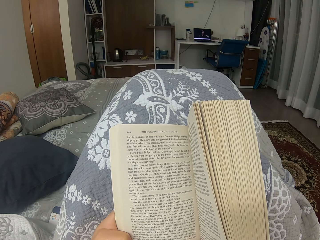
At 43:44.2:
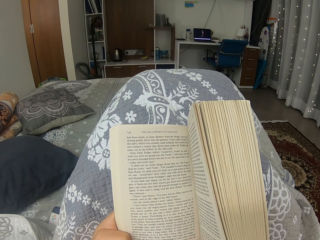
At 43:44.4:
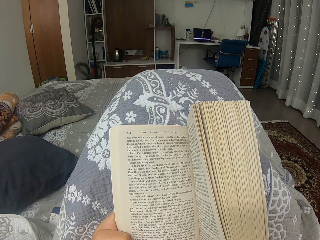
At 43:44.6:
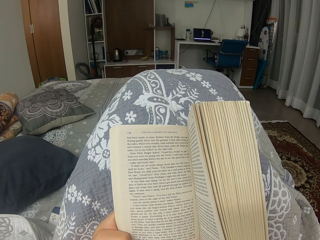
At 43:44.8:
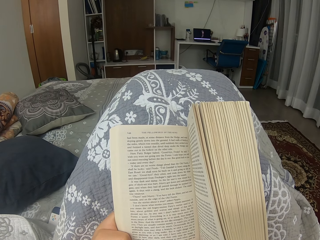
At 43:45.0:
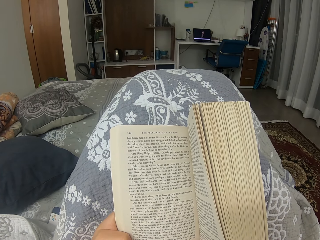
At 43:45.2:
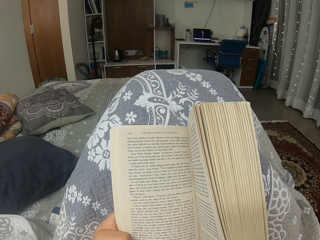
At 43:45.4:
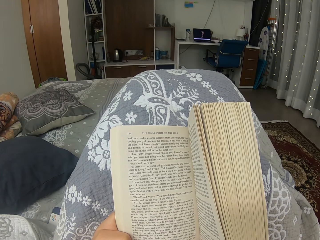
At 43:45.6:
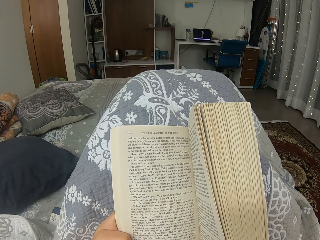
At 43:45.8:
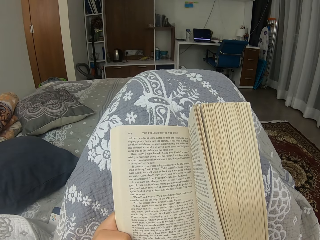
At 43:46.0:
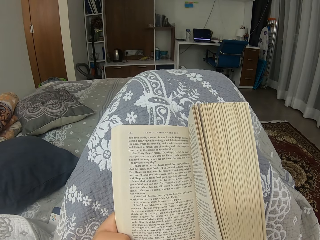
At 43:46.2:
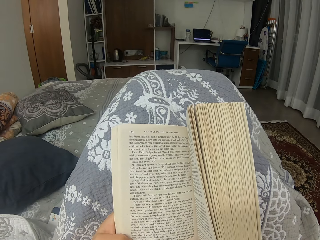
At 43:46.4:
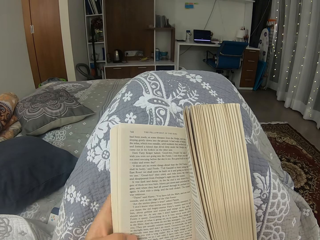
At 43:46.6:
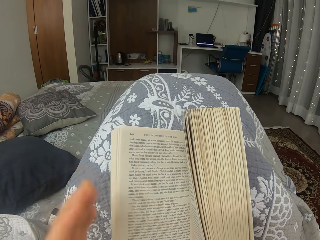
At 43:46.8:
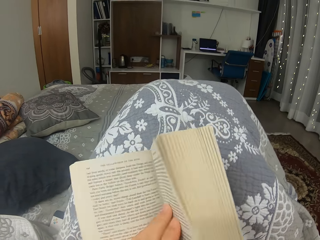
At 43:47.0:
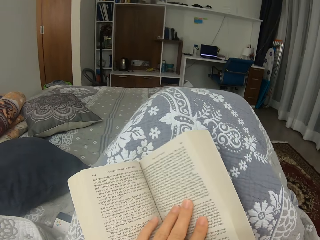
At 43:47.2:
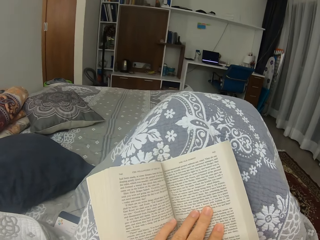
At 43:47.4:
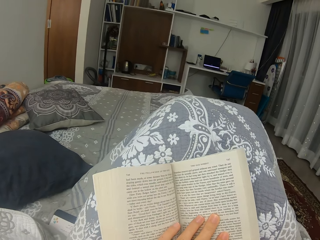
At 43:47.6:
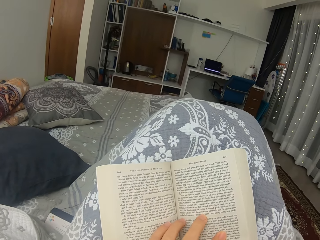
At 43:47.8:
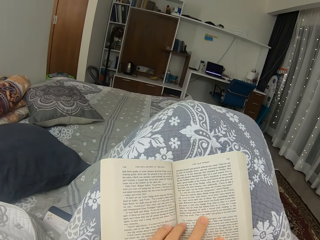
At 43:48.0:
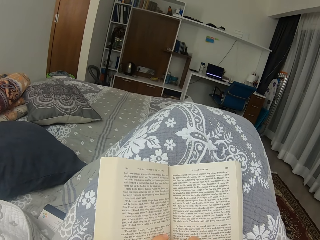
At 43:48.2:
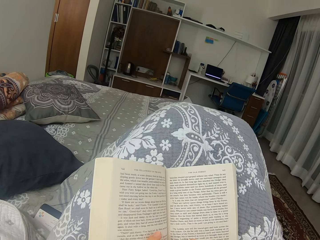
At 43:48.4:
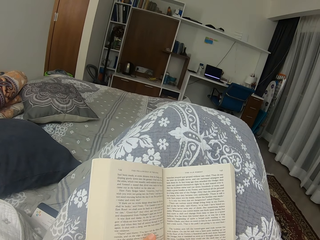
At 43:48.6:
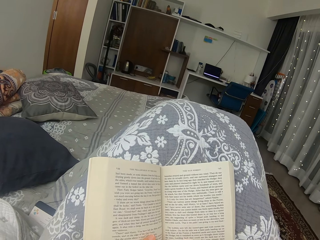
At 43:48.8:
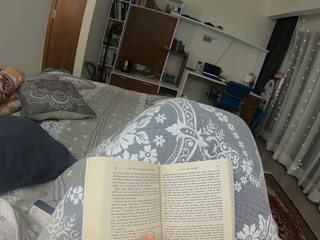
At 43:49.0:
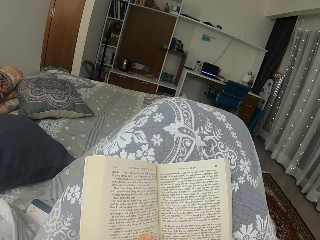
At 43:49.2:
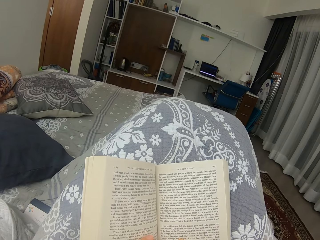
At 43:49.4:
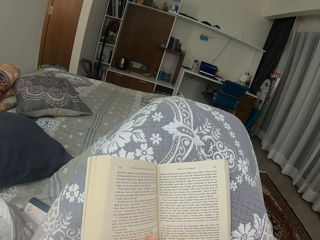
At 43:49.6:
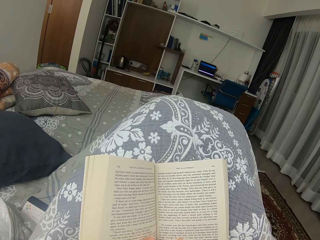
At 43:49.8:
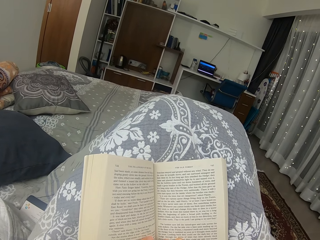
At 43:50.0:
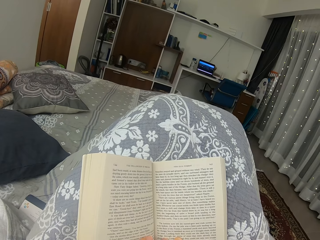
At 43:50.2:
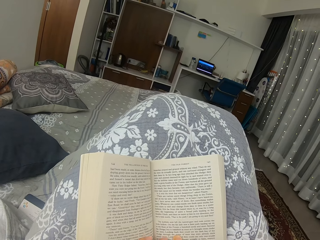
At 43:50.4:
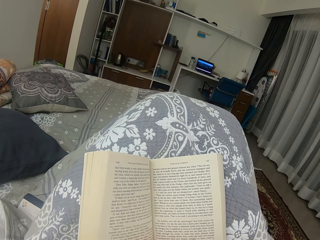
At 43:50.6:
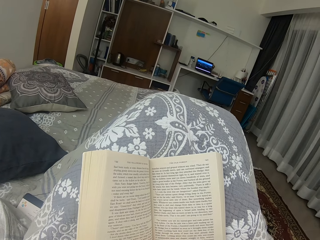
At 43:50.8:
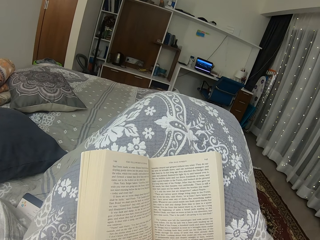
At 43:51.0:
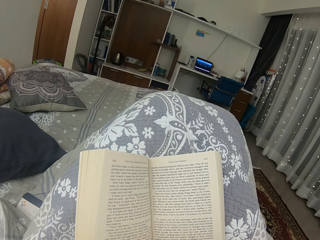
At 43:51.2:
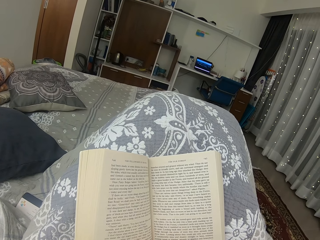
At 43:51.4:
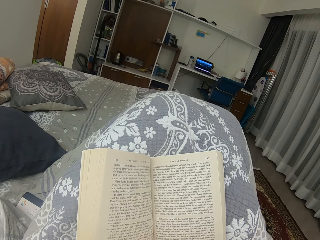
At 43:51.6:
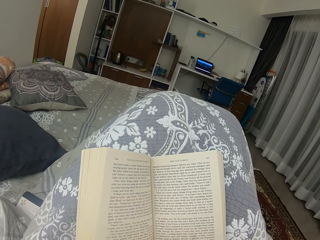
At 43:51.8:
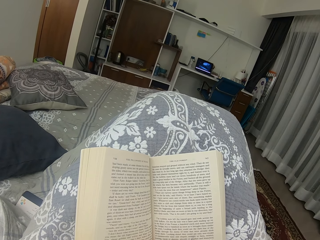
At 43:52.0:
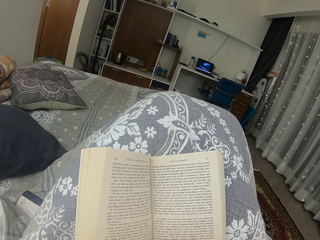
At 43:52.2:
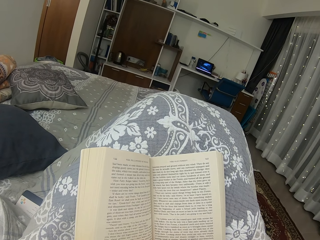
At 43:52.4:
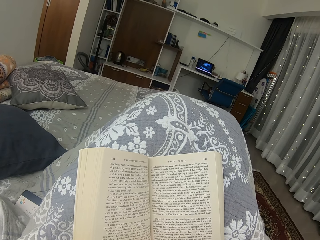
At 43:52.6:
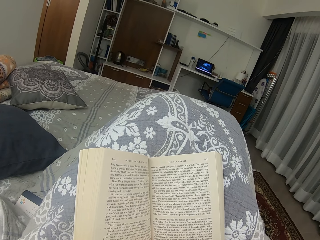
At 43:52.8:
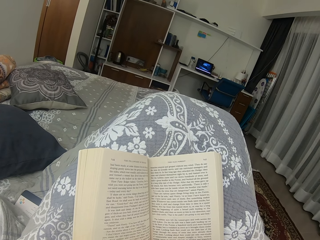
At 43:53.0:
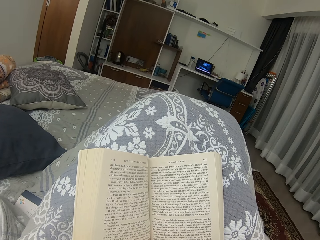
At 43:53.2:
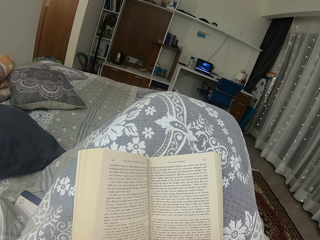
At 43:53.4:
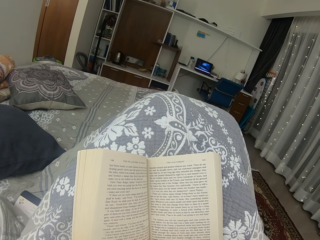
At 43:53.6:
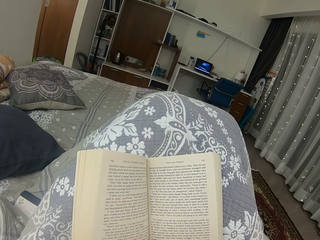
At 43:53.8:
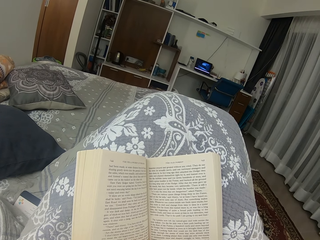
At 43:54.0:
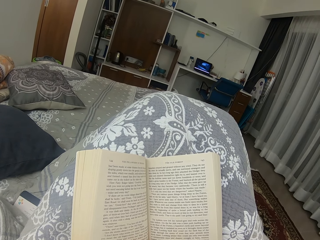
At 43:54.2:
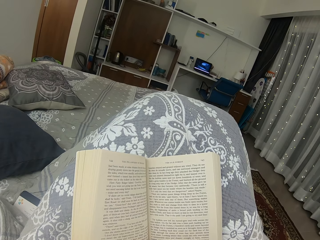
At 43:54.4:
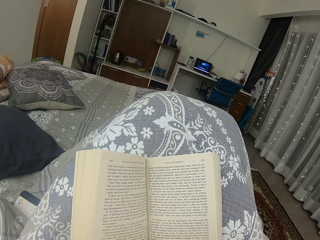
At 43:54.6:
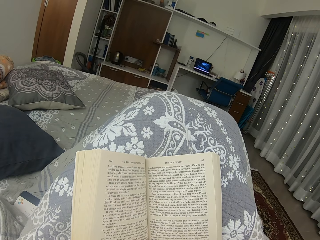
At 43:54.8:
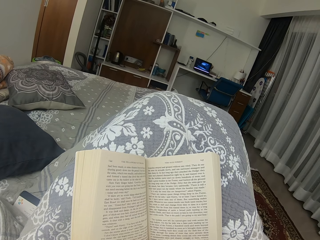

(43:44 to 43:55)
The camera wearer puts their left hand on the book. They read the book.

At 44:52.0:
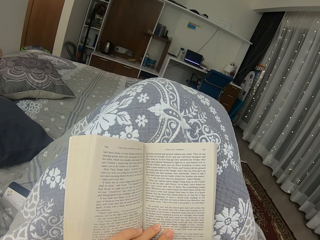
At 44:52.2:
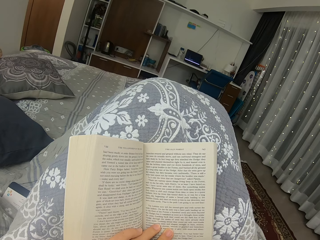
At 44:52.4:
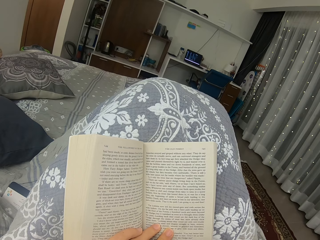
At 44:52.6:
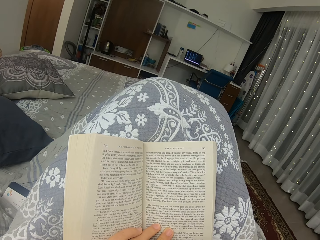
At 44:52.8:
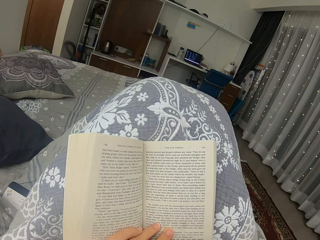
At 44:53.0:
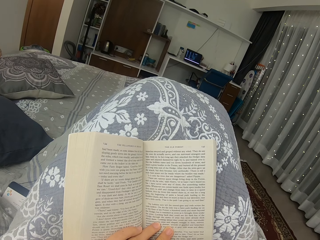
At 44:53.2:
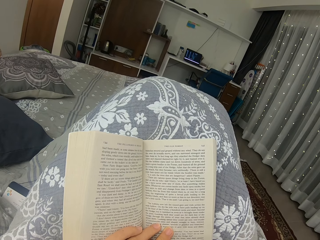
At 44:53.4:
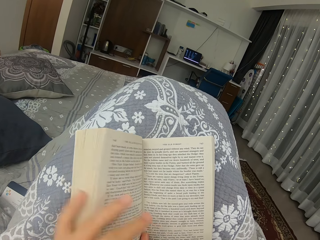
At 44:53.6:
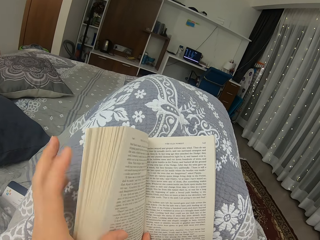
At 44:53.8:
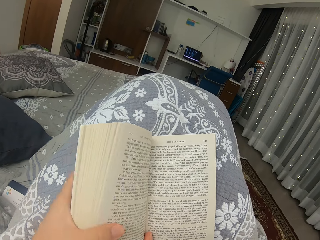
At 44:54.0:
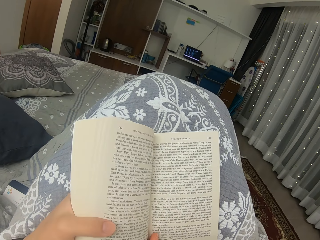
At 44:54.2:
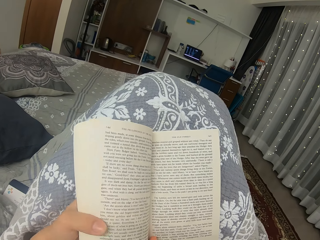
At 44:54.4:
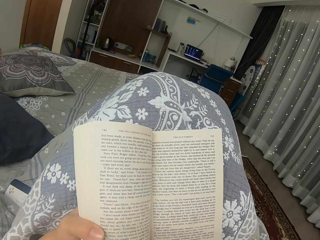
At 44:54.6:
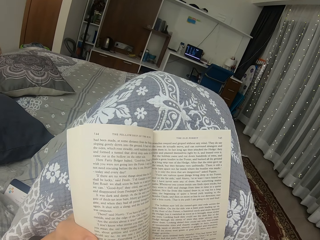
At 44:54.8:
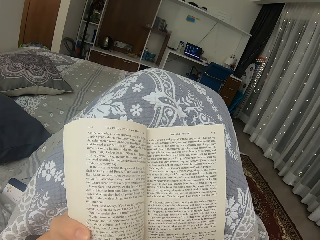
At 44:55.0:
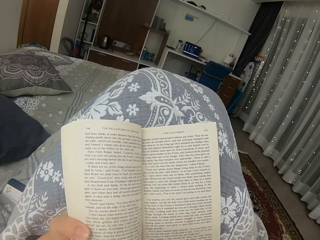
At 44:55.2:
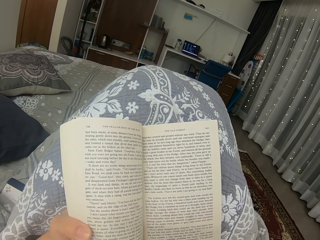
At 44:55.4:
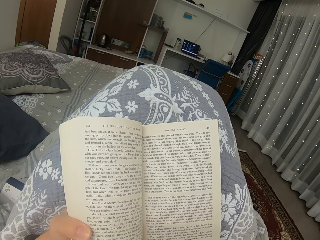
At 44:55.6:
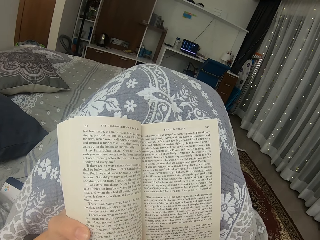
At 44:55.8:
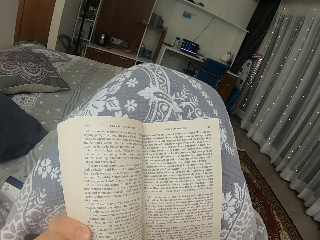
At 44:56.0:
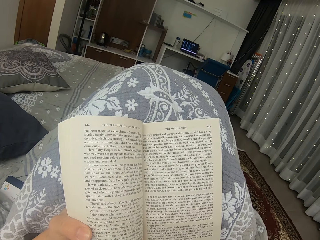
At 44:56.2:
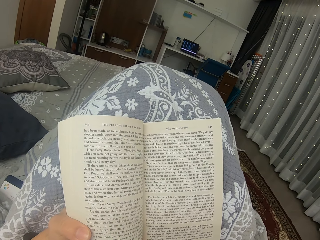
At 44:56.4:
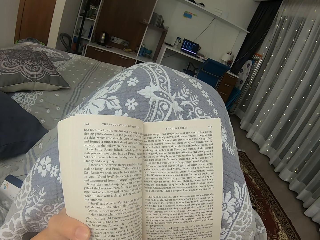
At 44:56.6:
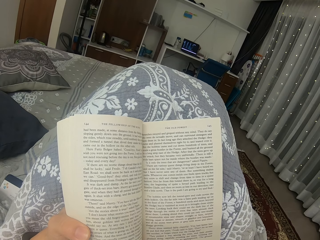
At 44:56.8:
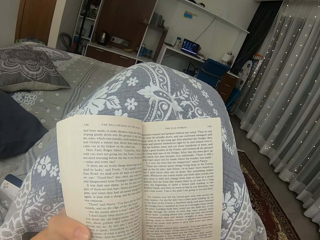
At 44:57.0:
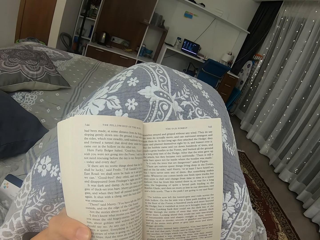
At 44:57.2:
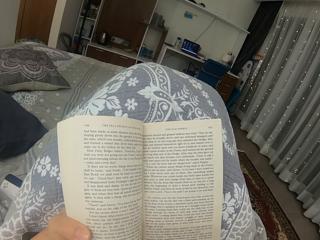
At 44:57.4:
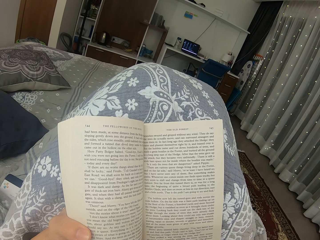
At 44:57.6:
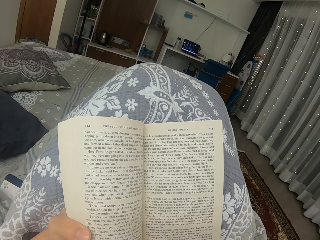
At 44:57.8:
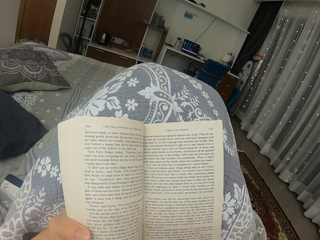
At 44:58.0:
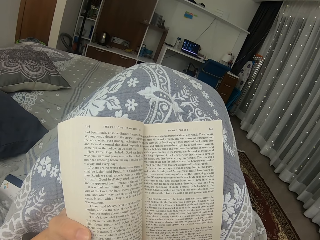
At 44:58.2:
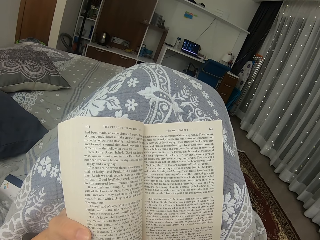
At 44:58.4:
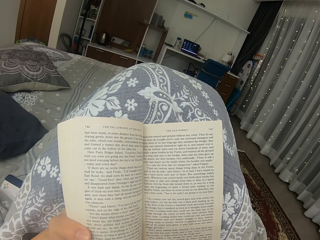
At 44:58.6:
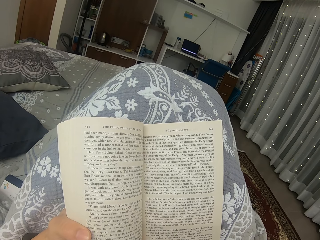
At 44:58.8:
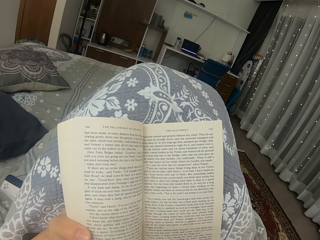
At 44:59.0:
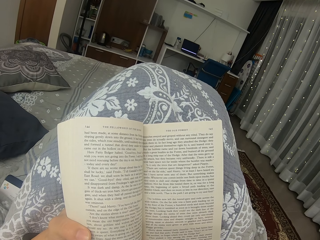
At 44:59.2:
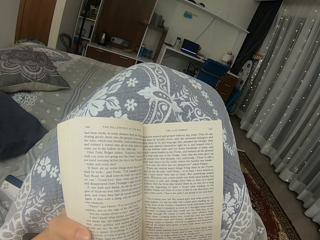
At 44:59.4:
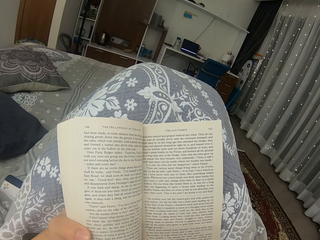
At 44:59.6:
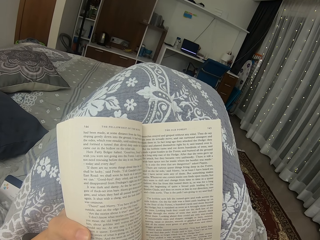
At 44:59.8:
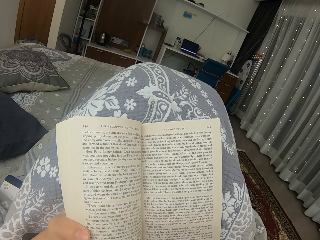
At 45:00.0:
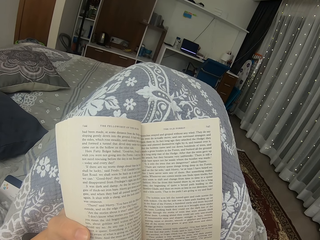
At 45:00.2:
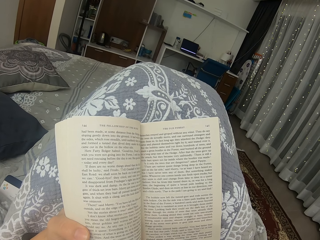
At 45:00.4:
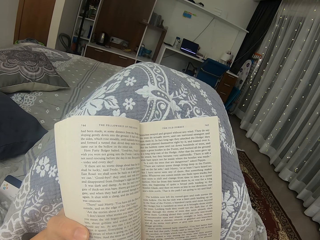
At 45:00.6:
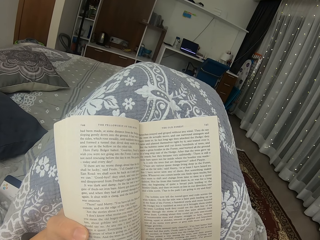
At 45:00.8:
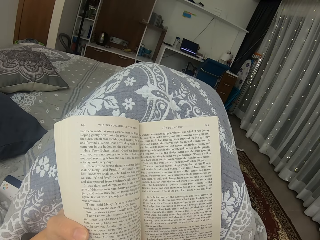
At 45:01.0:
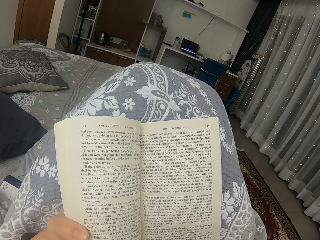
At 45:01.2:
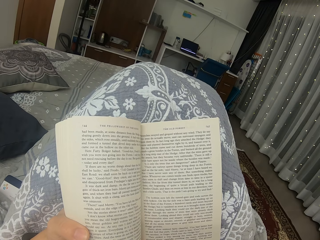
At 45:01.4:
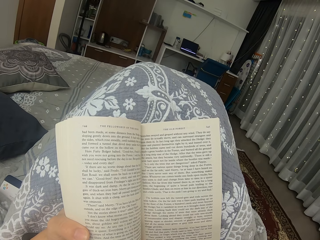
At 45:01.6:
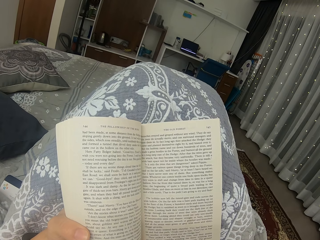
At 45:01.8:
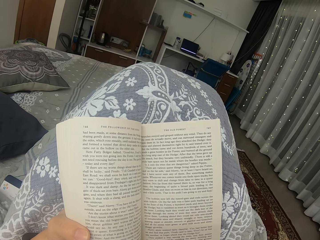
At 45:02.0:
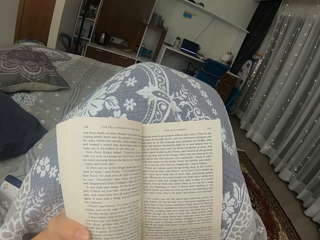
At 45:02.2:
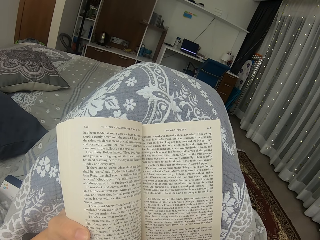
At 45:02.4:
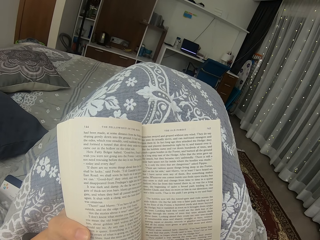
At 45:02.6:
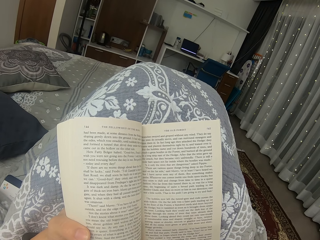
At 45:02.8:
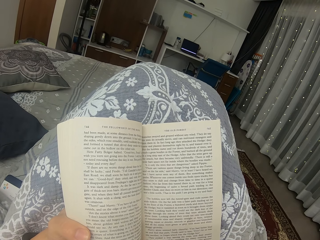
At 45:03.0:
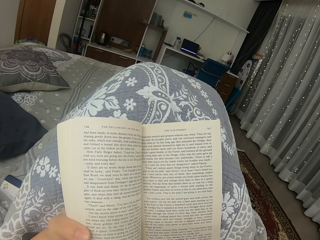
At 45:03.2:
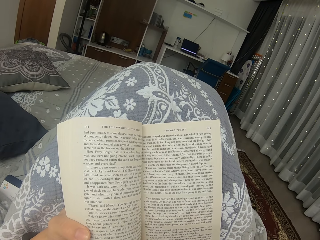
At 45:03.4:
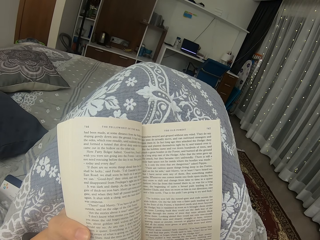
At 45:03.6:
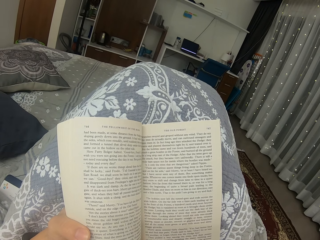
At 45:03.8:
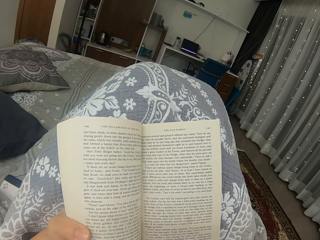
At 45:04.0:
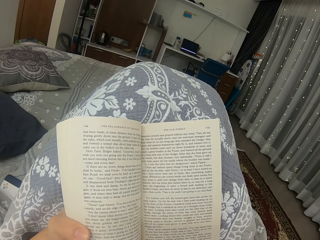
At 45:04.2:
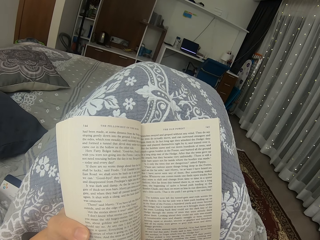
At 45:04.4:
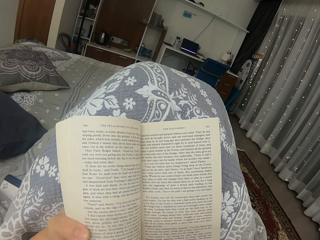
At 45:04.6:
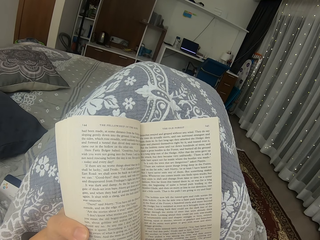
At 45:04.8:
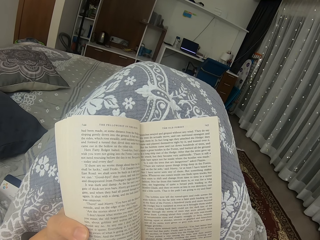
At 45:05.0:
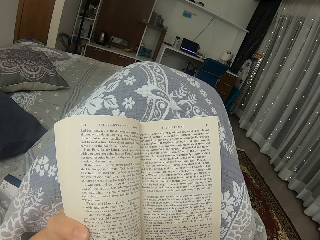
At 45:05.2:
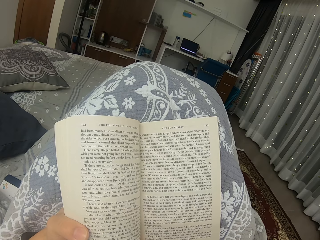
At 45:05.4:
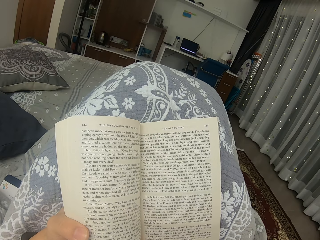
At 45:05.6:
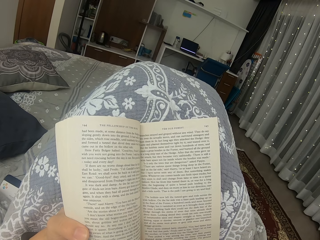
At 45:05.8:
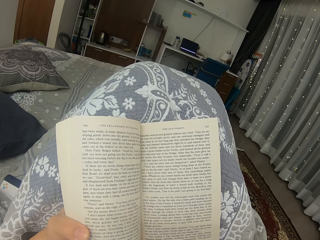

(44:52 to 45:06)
The camera wearer holds the book. They read the book.
